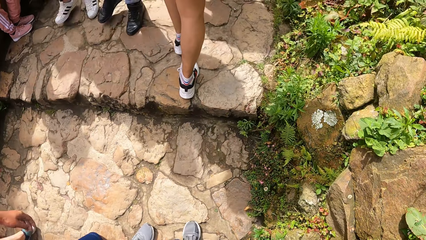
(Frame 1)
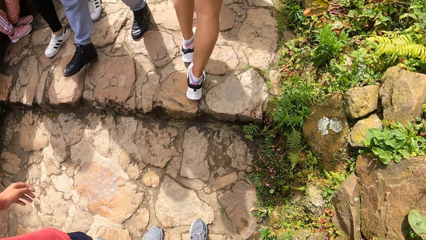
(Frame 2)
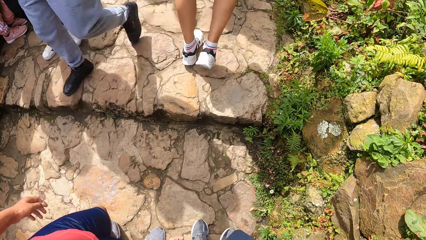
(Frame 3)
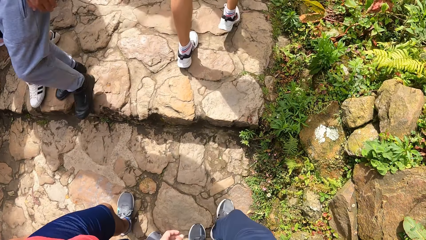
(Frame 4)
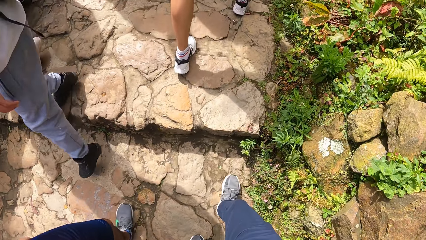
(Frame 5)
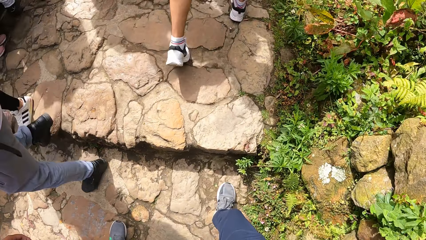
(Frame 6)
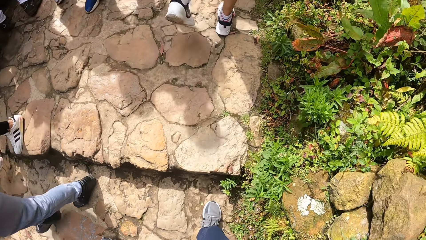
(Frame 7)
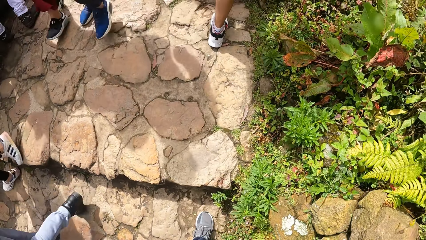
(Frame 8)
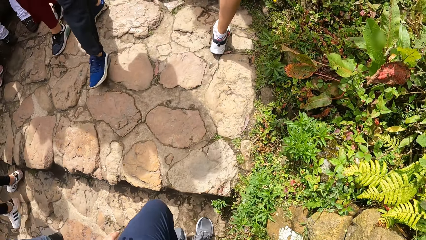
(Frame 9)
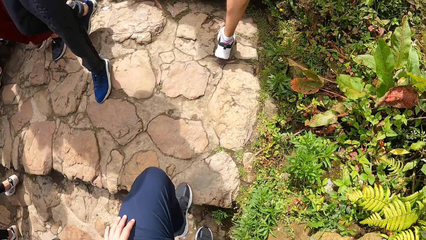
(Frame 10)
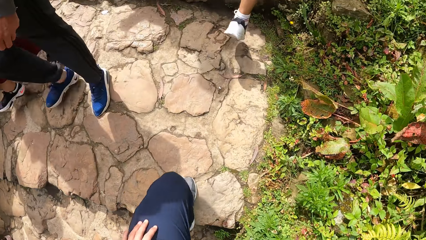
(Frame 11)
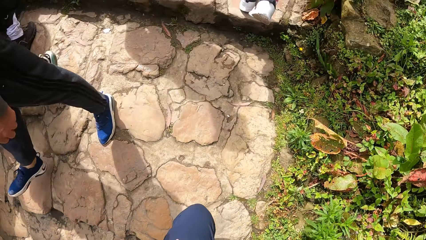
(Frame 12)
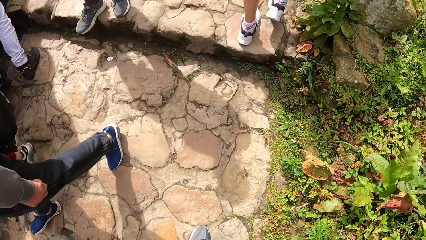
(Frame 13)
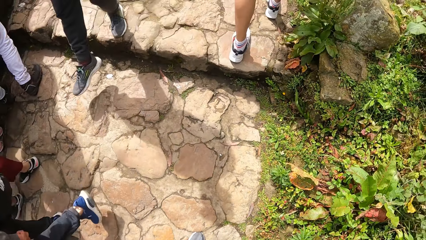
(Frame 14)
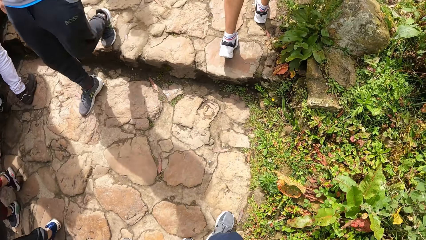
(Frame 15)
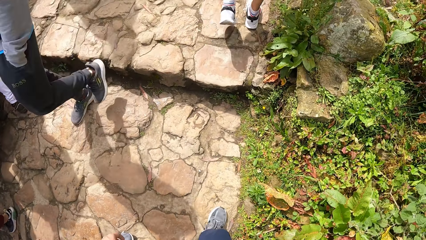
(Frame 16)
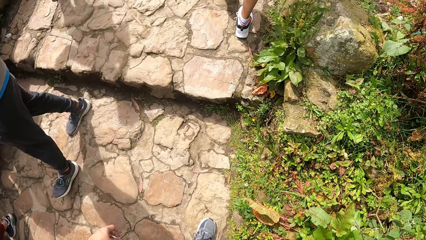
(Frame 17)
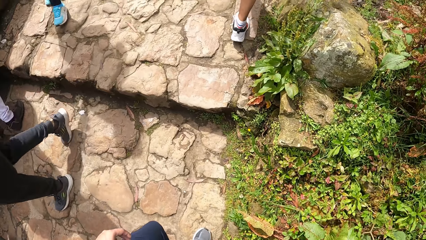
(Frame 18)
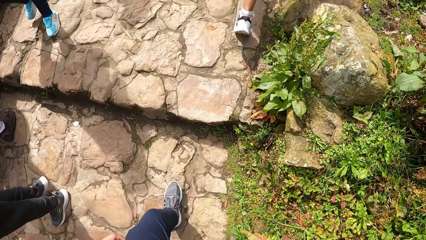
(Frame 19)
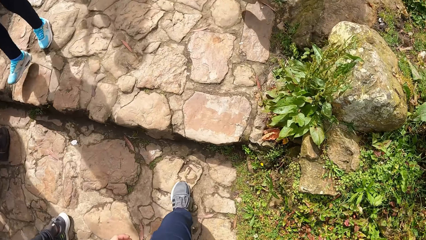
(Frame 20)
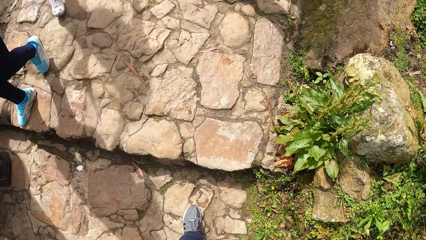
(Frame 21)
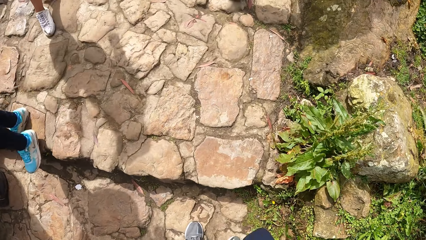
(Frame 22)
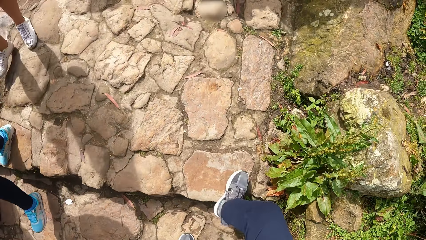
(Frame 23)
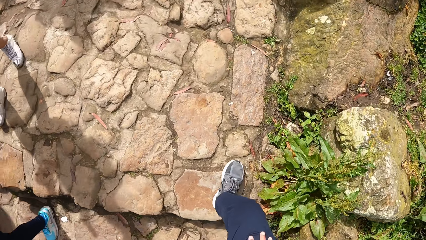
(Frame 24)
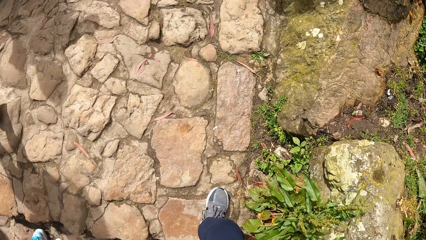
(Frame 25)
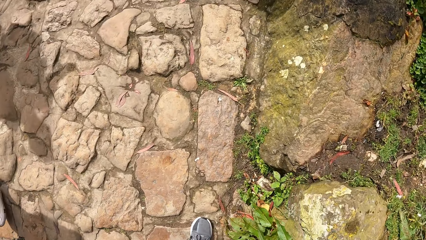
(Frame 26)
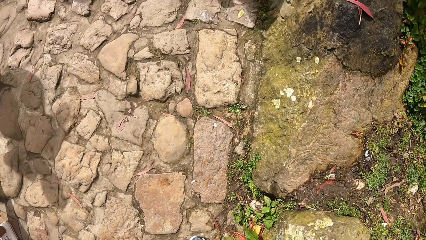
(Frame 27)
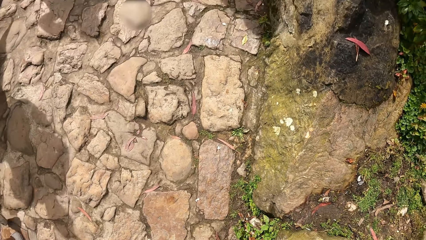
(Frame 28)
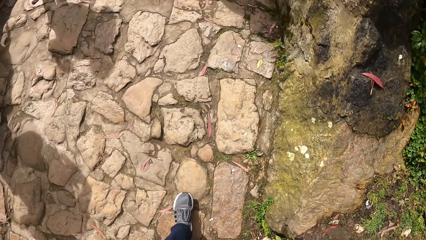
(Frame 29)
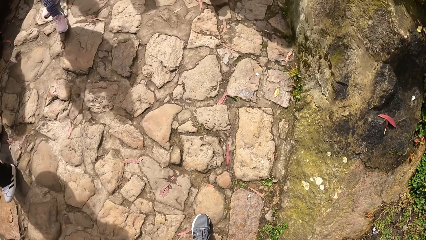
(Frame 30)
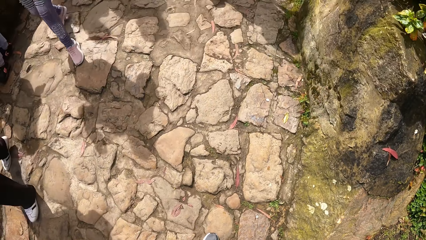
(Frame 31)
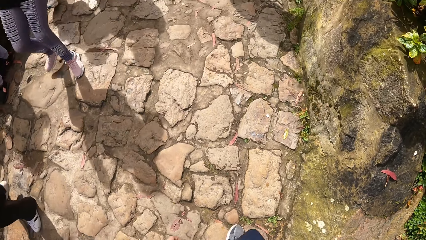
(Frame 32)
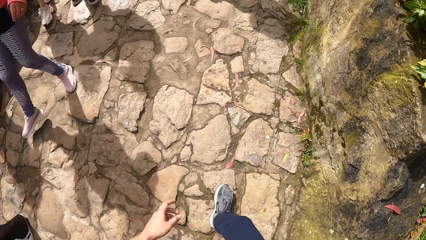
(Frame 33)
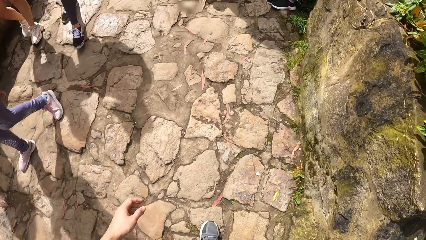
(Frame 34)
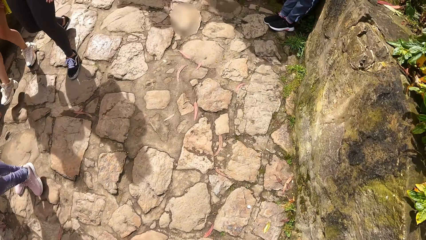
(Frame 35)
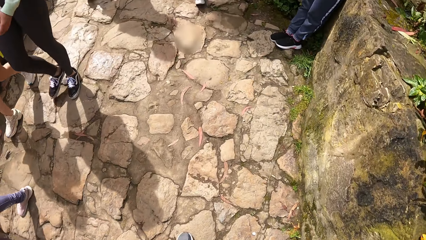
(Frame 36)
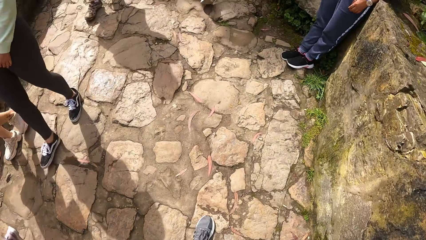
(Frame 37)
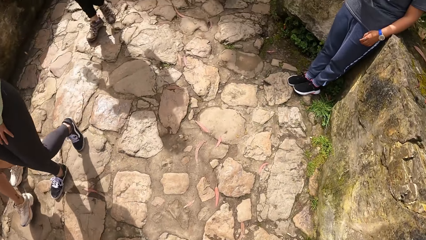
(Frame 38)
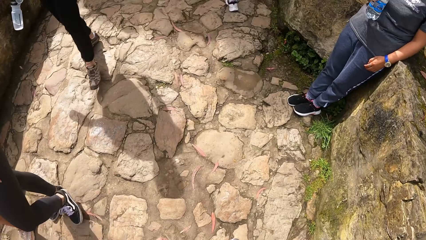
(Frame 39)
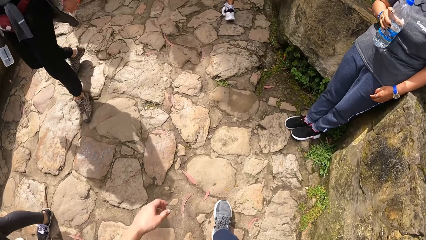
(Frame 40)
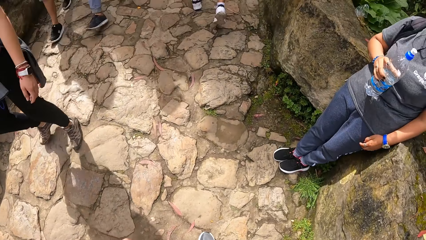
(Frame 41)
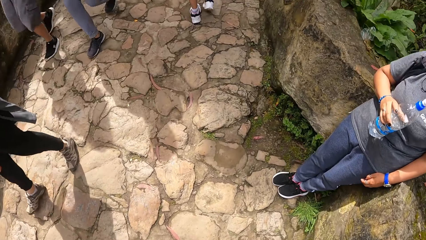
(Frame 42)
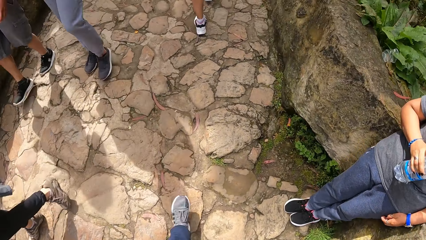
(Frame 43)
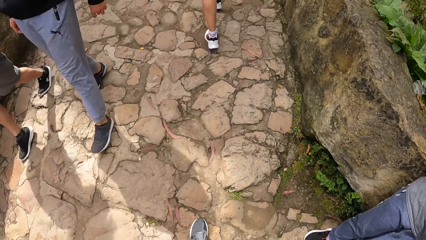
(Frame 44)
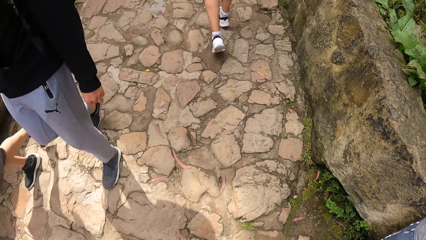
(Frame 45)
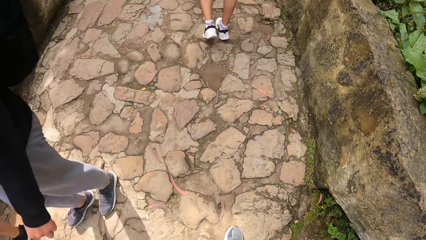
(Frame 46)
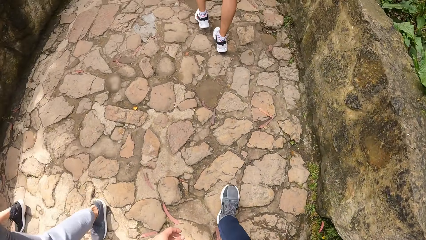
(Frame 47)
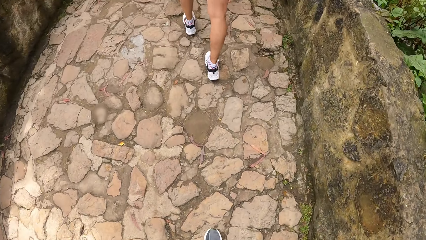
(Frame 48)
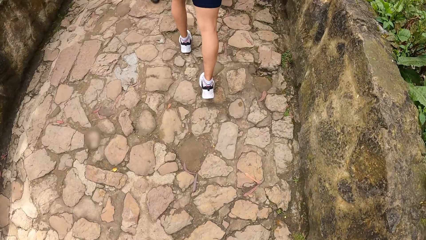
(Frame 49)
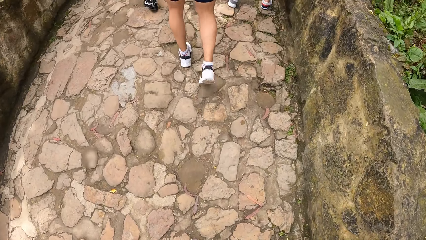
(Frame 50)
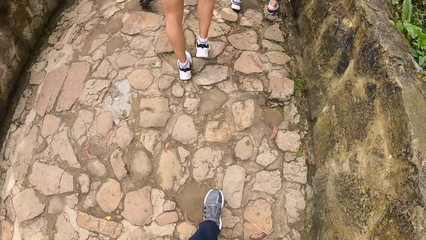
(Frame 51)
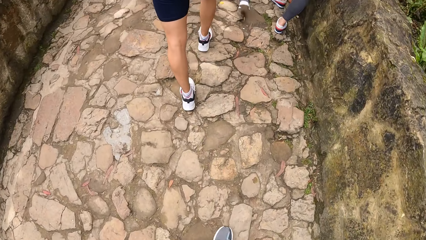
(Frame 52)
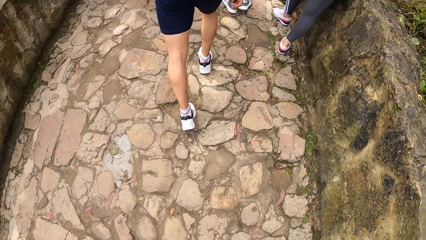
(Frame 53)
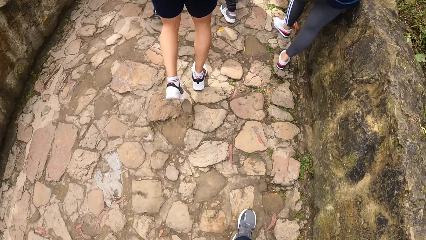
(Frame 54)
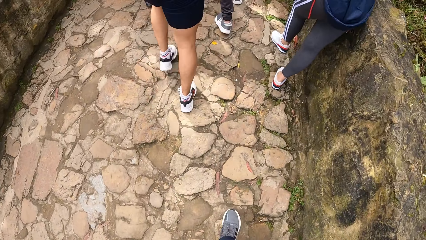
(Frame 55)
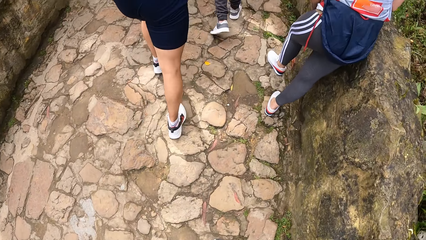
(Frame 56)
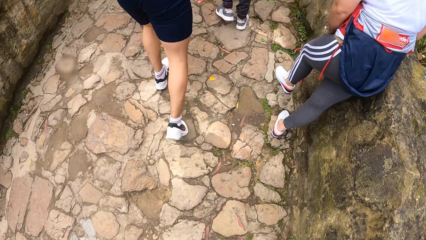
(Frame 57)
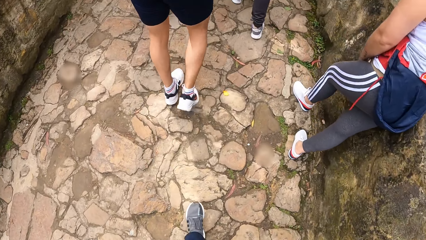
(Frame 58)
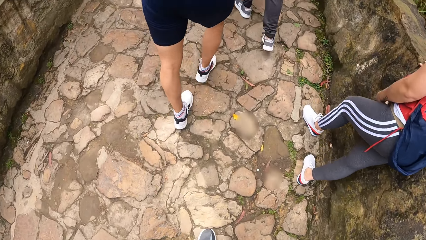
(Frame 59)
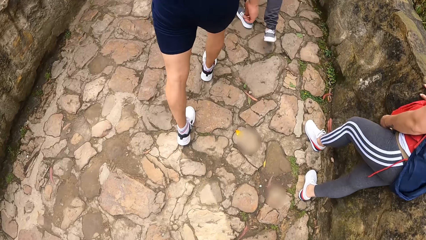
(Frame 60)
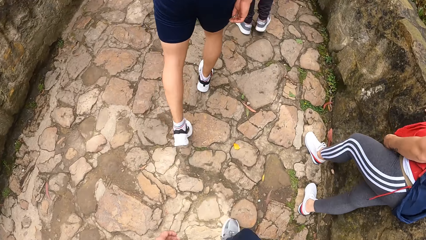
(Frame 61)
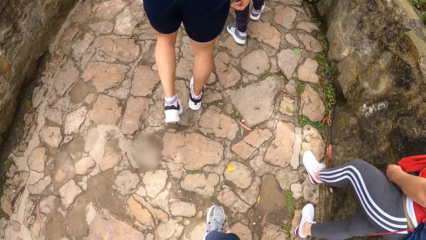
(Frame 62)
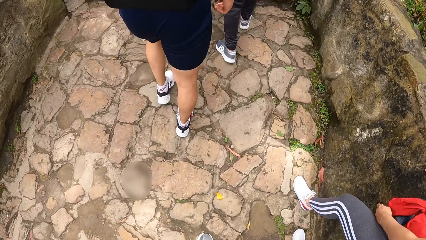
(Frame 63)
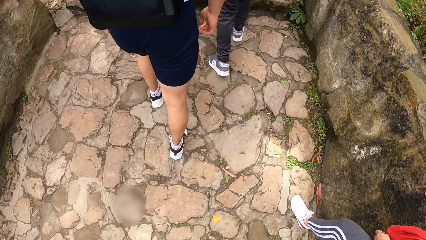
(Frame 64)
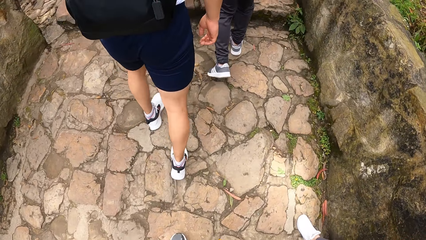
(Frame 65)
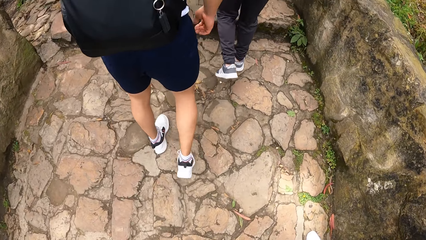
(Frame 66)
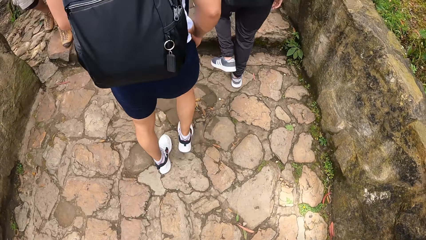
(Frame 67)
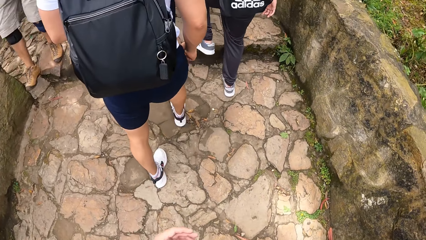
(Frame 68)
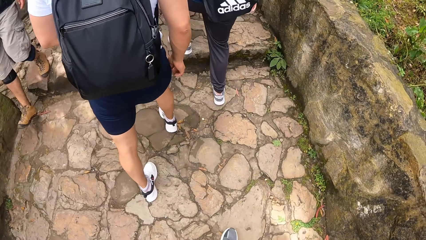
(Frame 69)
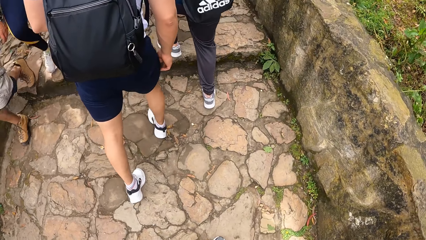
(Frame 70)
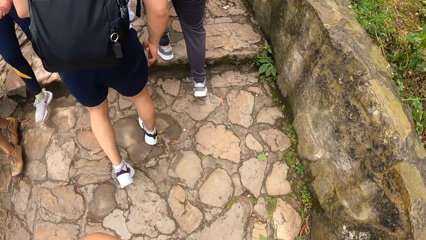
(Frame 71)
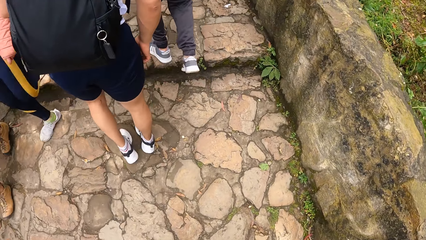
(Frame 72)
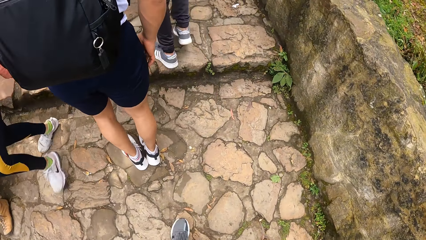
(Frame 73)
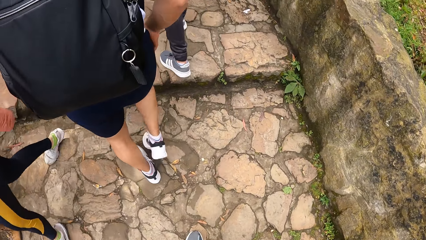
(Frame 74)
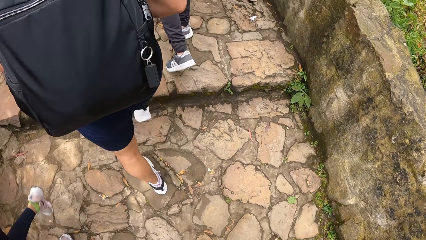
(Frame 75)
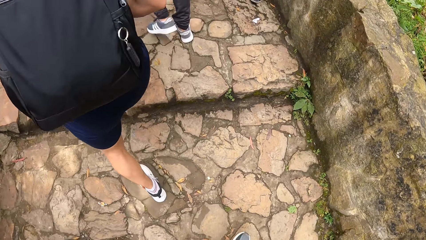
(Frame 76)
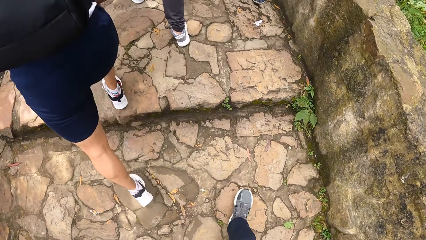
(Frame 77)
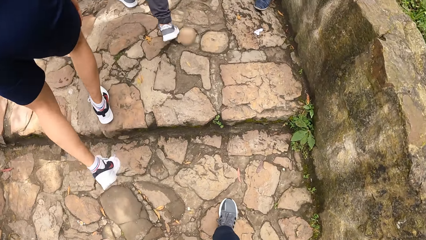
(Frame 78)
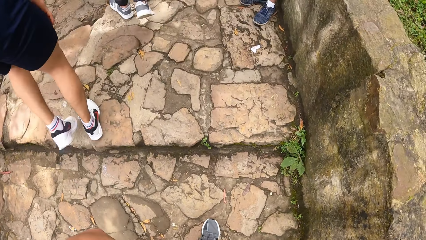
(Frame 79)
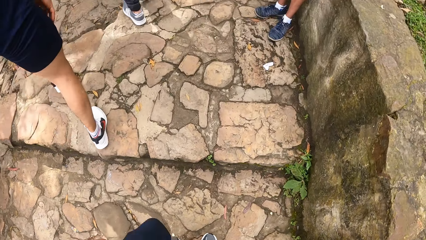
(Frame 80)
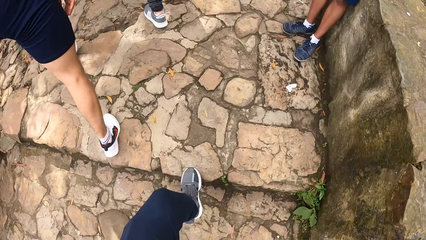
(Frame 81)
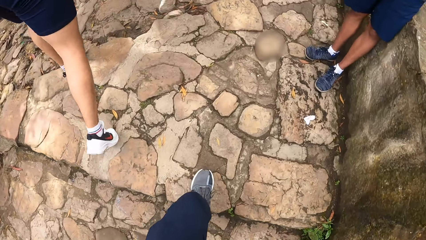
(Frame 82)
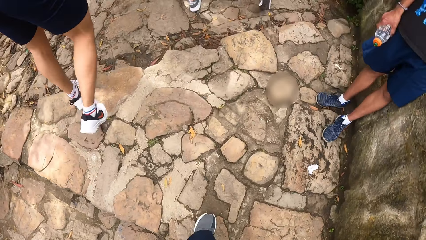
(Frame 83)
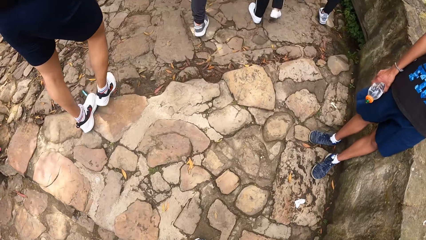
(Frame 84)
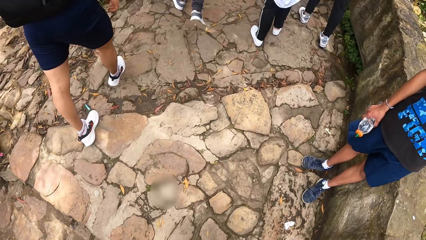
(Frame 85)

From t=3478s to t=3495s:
The camera wearer places his left hand on his left lap. He places his right hand on his right lap.
